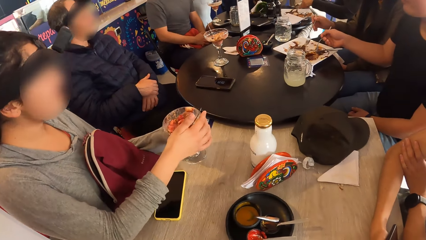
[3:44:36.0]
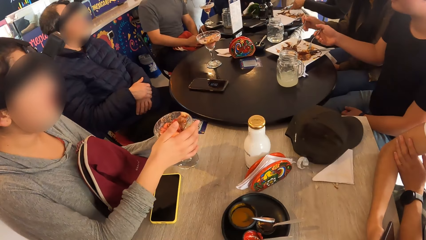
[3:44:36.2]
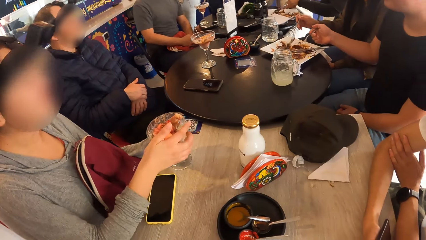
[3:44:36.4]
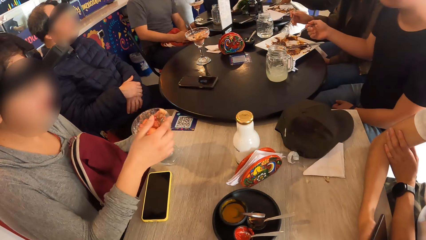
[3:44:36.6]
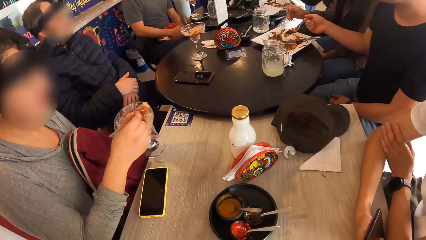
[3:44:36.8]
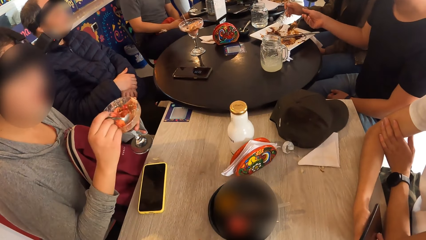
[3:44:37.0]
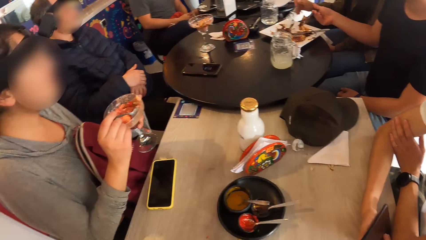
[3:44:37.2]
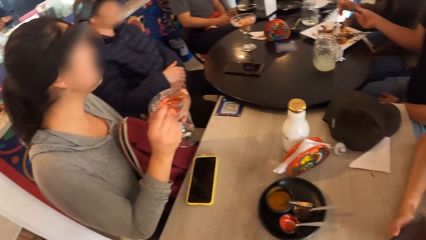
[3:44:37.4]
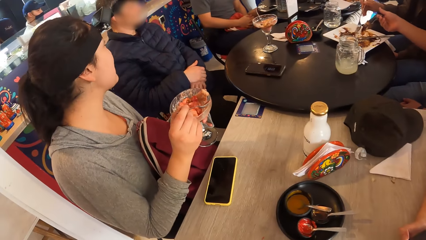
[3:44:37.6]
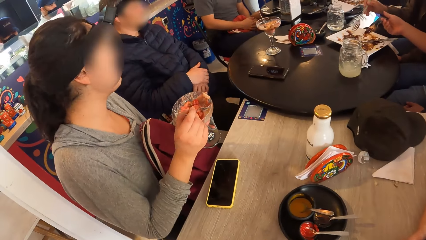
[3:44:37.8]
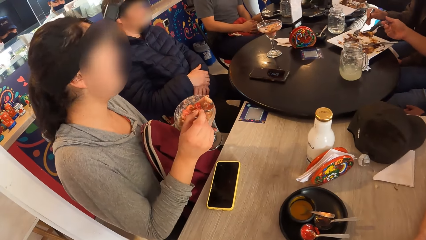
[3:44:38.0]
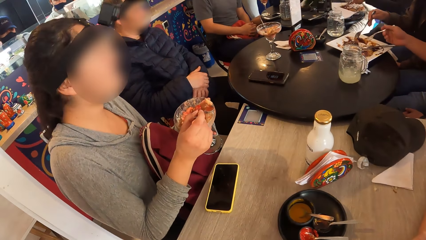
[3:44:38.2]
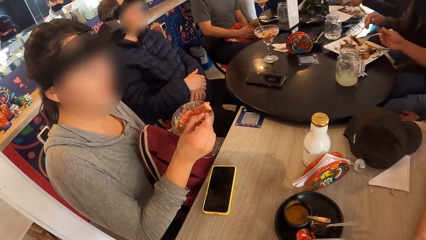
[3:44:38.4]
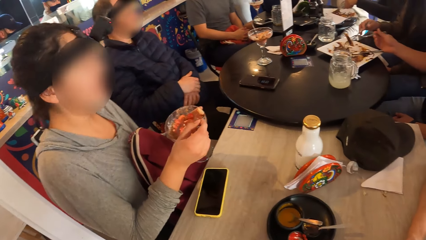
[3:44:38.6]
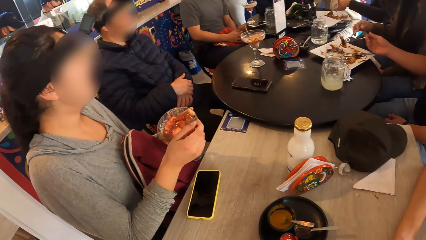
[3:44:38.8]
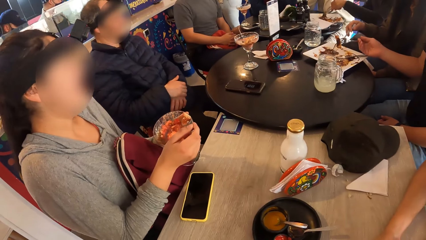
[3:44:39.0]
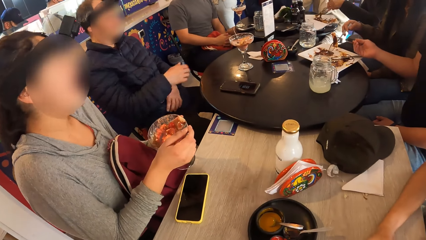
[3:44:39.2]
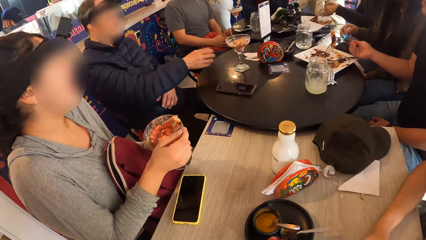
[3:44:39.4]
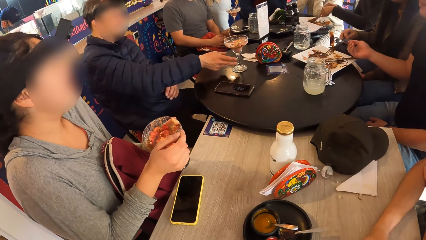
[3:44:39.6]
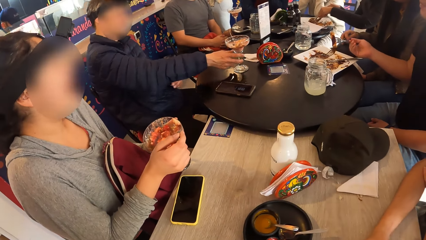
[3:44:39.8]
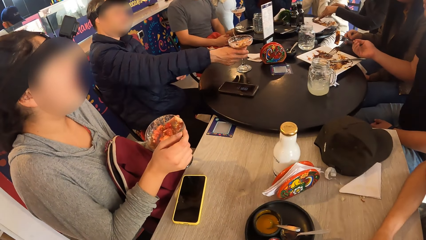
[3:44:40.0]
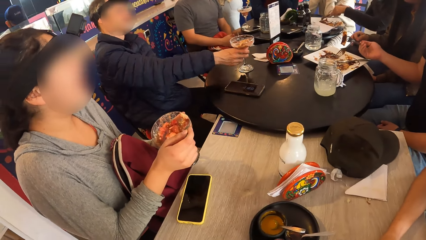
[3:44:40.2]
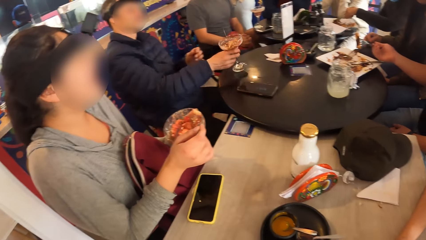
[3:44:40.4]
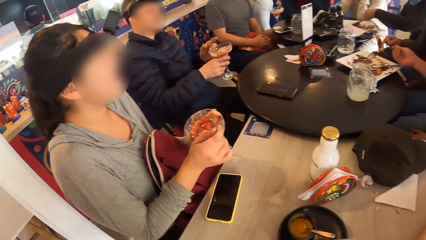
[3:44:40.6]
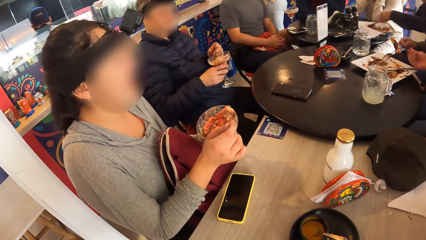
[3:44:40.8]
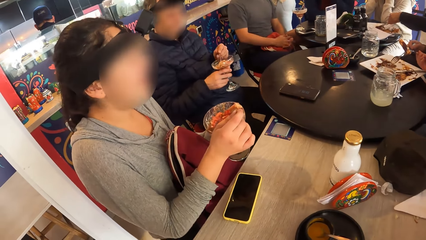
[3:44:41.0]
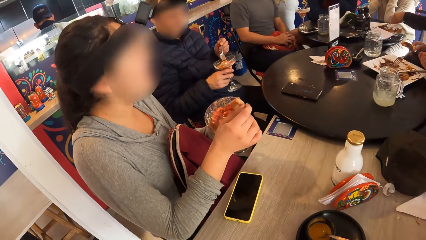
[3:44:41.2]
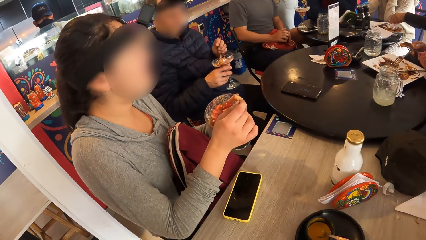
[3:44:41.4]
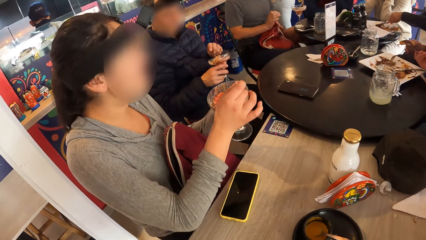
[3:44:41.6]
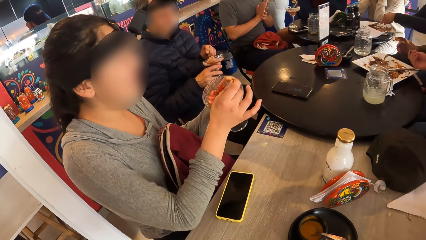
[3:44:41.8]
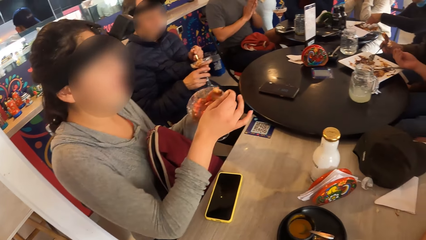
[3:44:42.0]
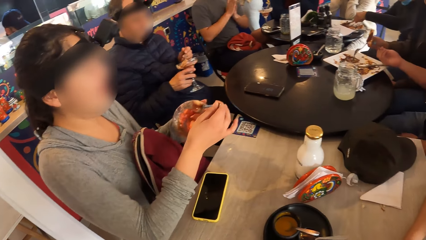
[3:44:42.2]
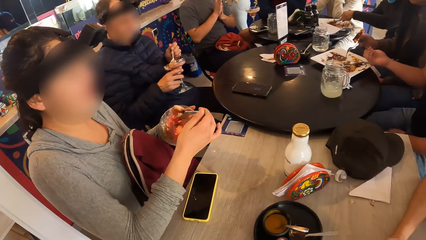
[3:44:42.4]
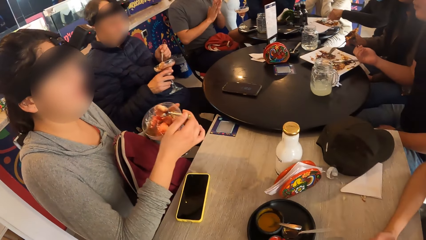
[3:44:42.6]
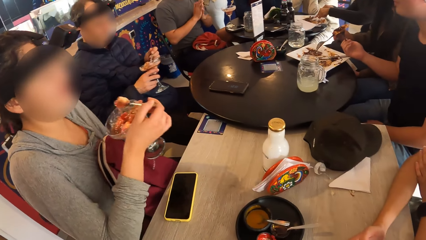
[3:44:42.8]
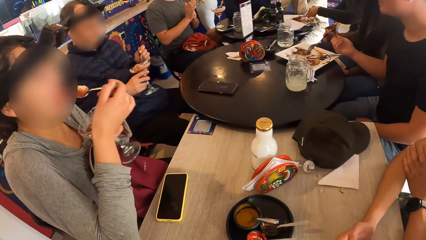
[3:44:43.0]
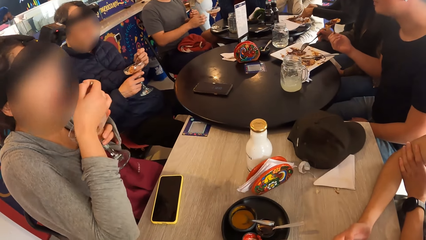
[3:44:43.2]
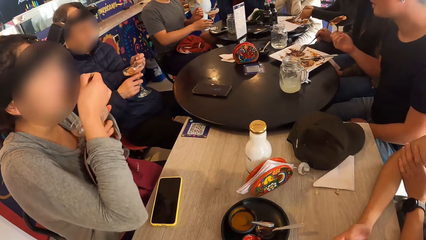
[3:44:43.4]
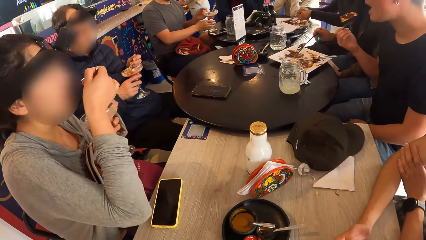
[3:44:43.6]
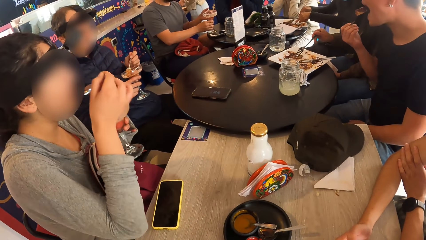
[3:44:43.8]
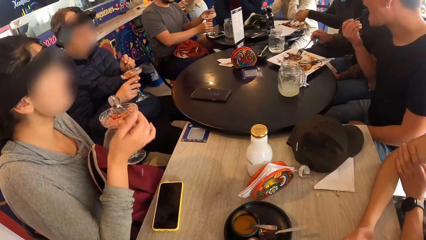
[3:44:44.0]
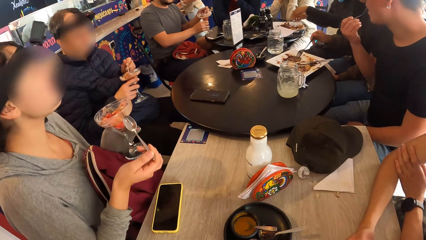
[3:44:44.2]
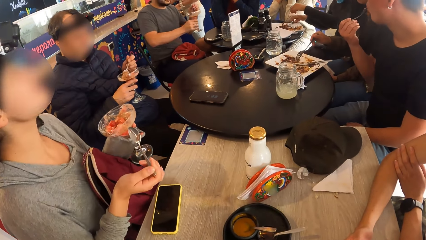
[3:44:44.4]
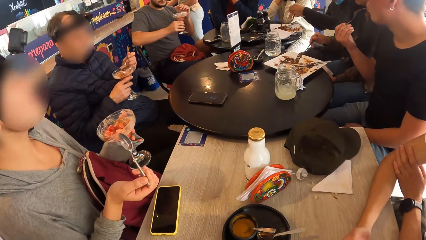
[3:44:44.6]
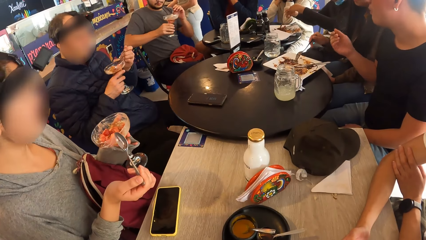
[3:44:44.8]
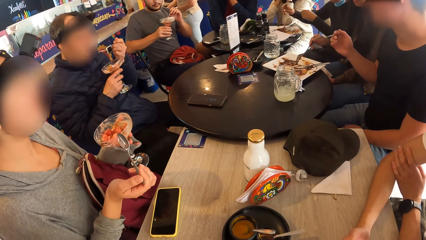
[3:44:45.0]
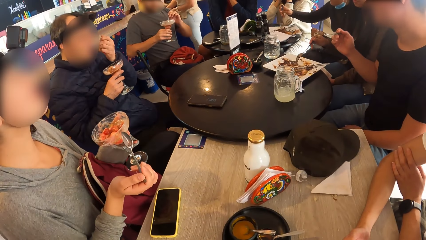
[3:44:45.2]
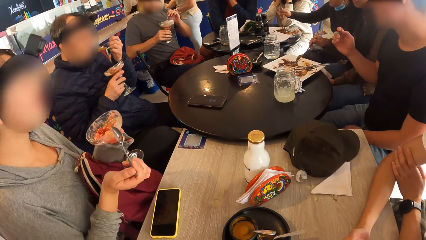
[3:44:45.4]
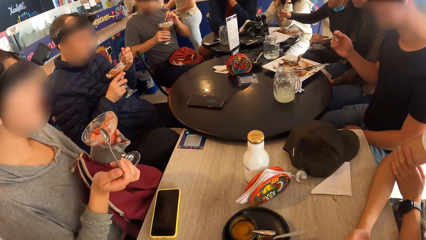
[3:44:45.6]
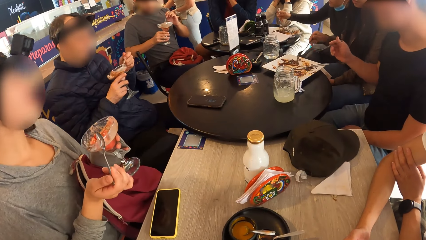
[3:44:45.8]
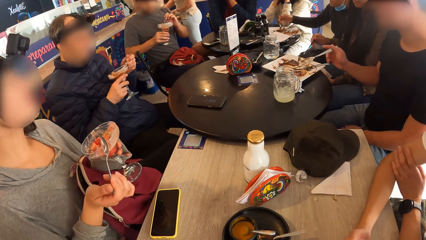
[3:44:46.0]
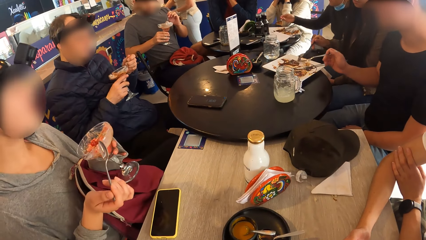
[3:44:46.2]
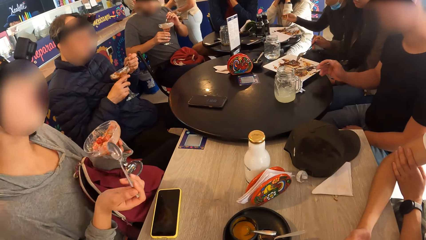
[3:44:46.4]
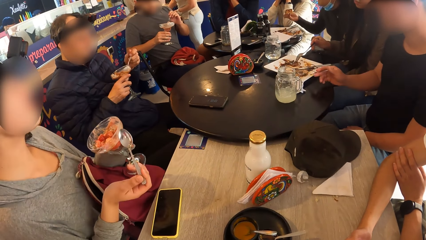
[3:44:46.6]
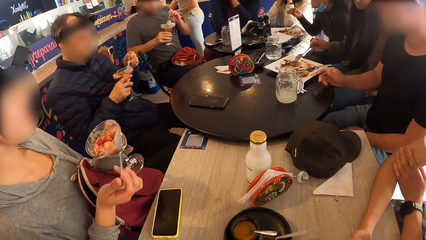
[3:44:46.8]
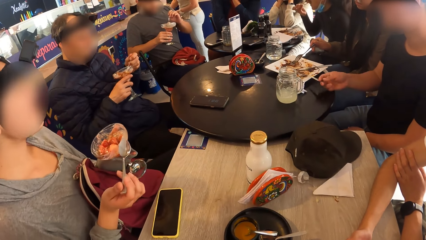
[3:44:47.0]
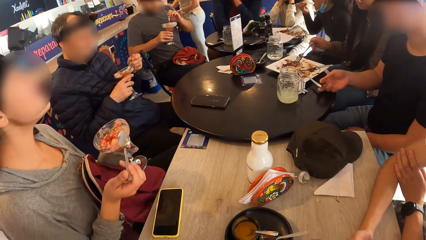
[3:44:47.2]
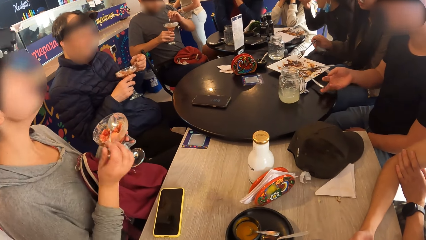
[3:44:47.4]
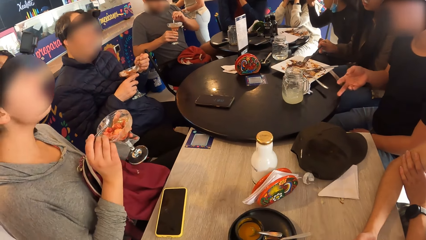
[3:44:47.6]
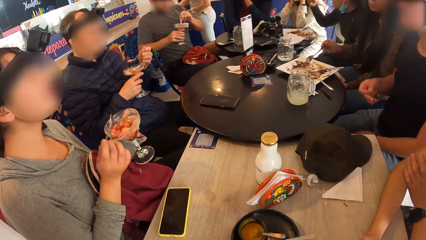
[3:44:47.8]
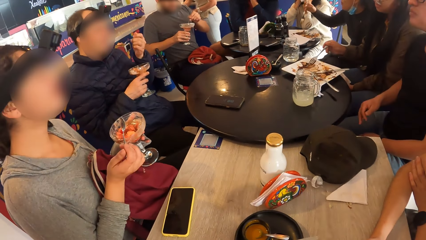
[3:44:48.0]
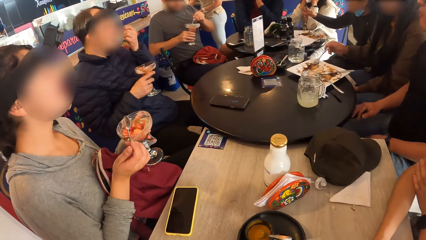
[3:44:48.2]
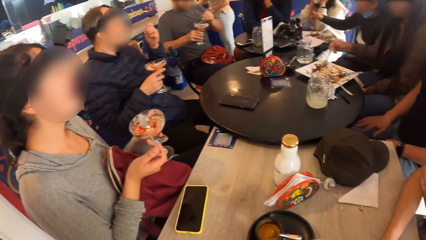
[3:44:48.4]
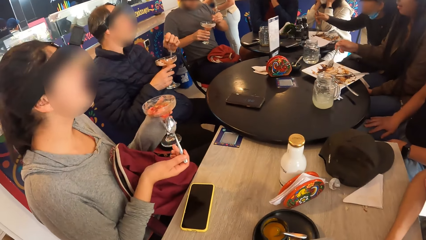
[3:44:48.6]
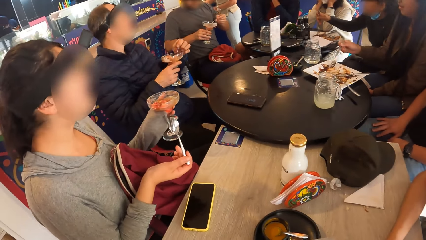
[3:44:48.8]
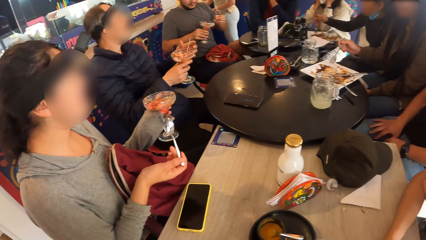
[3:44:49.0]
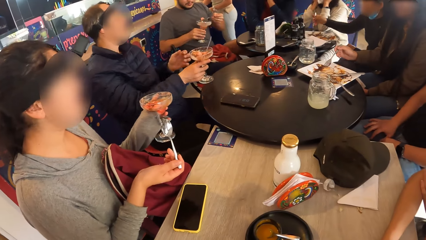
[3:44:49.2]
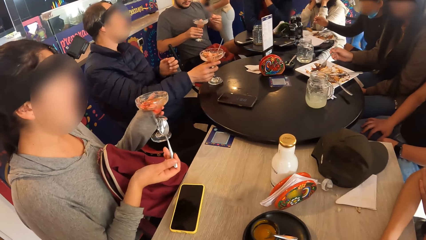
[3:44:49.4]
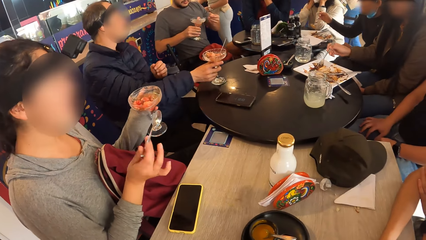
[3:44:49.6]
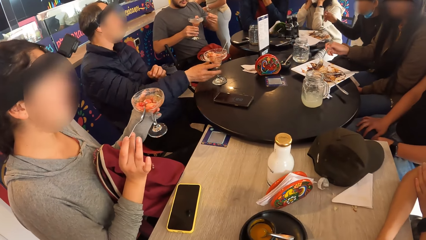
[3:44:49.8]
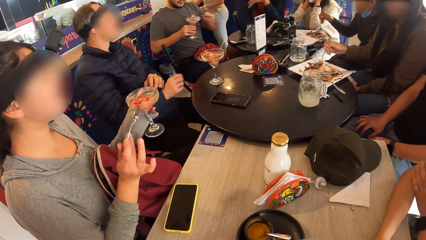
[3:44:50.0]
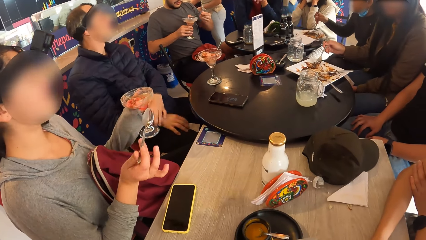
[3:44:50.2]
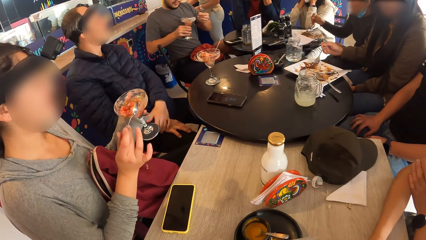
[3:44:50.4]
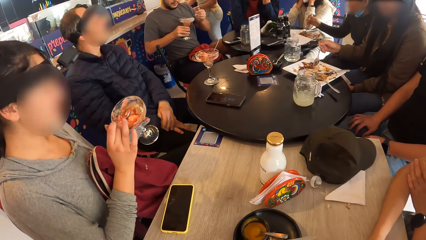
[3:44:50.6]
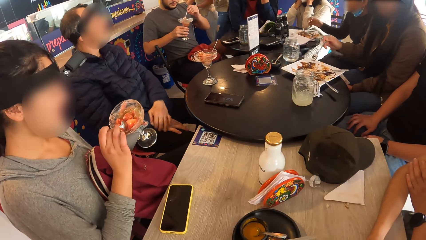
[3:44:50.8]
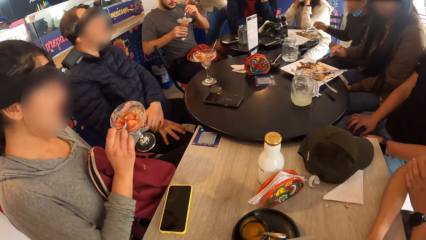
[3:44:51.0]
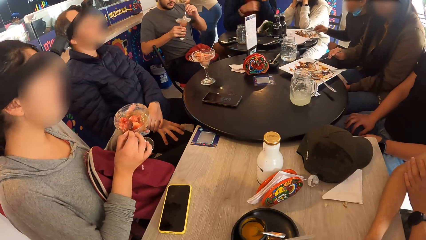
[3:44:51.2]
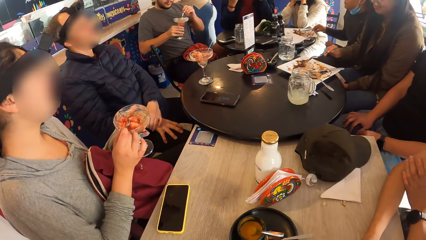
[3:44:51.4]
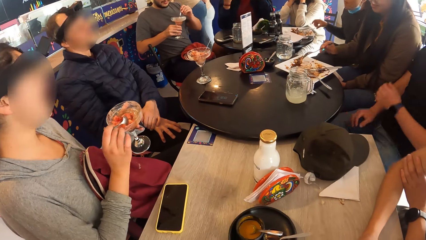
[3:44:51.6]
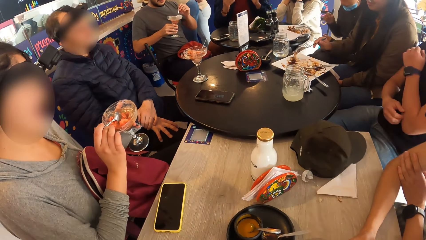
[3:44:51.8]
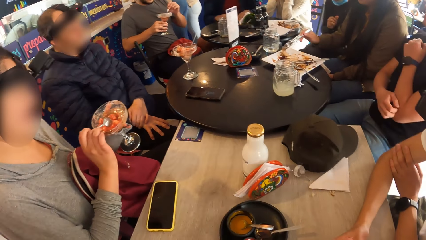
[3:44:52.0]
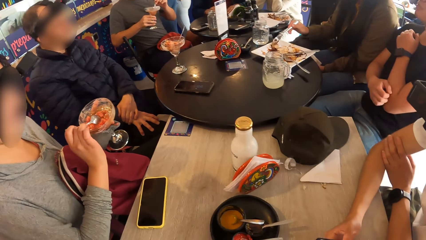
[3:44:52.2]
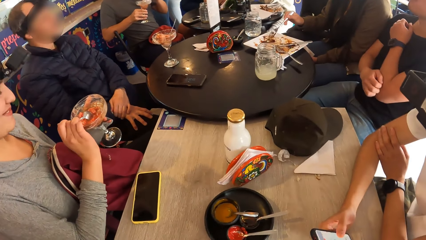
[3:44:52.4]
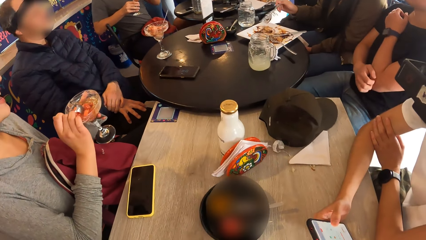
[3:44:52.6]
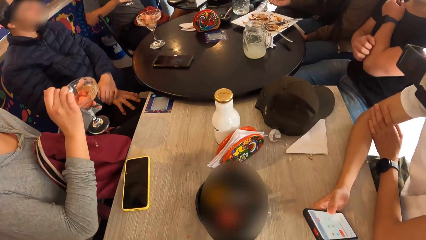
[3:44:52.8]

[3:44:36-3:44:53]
The woman picks up the glass. The woman holds the cup on the table with both hands. The woman scoops dessert with the spoon. The woman picks up the spoon in the cup with her right hand. The woman picks up some ice cream from the cup on the table with the spoon in her right hand. The woman puts the spoon in her mouth with her right hand and removes the spoon from her mouth with her right hand. The woman interacts with the crowd. The woman scoops dessert with the spoon.
